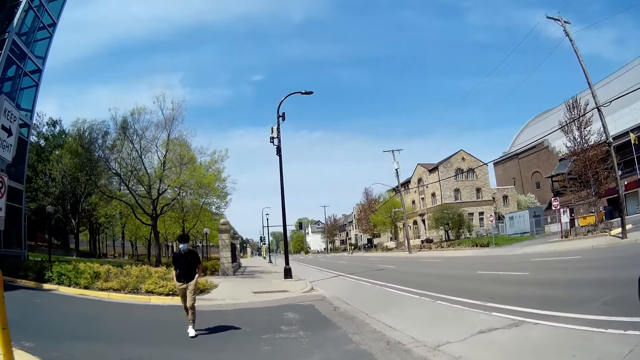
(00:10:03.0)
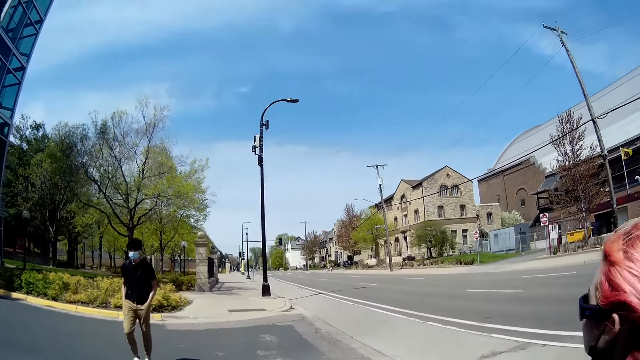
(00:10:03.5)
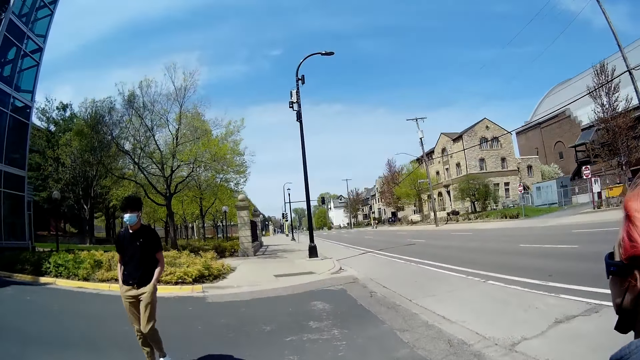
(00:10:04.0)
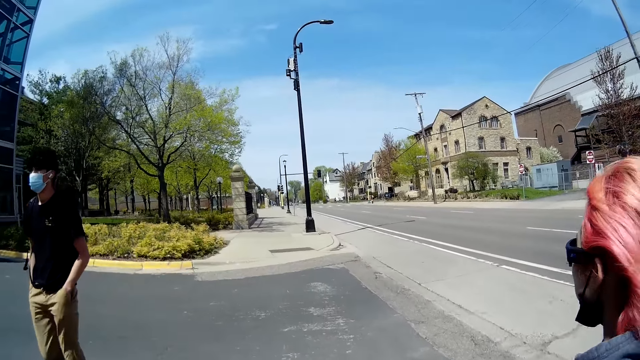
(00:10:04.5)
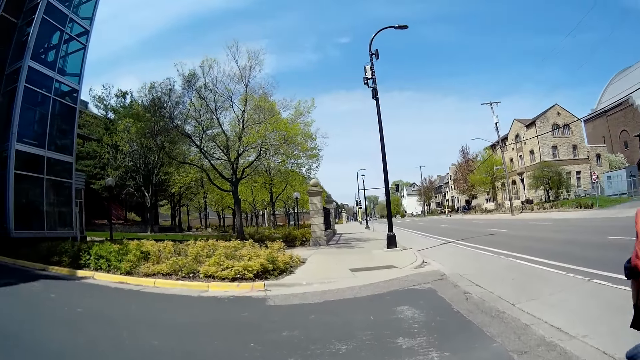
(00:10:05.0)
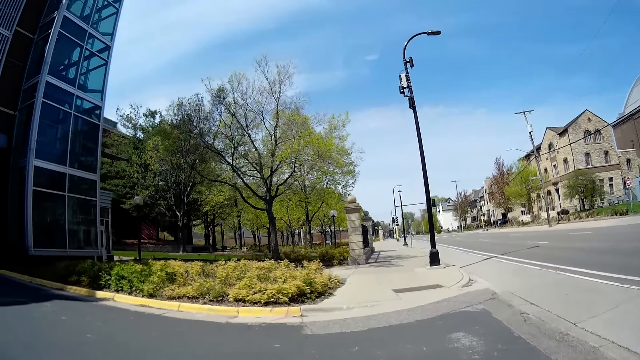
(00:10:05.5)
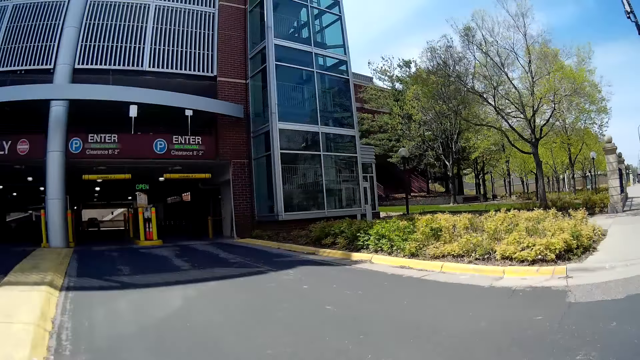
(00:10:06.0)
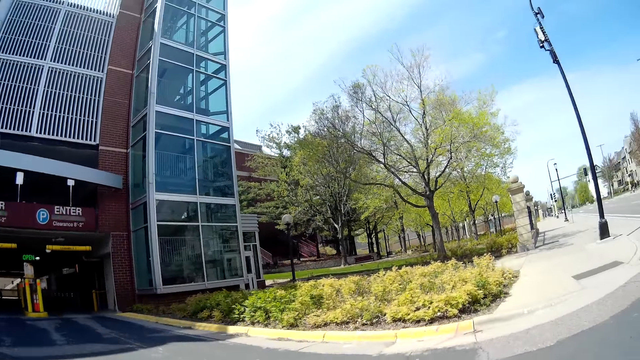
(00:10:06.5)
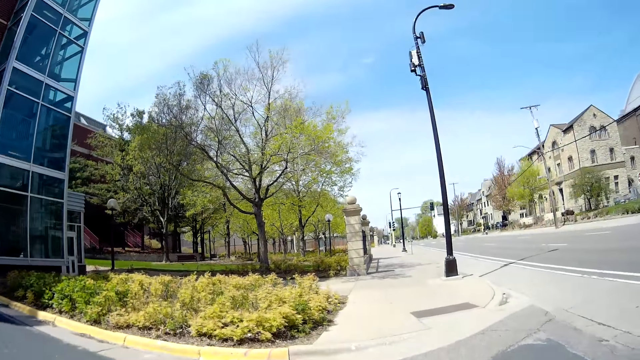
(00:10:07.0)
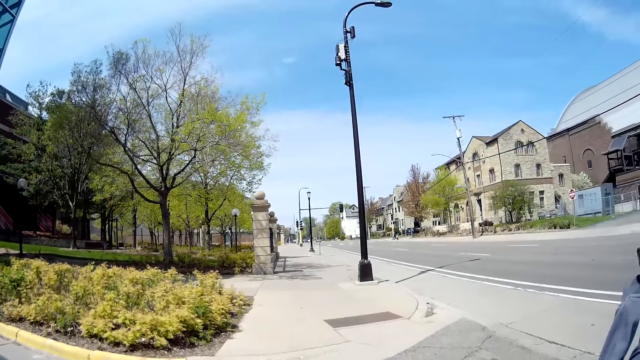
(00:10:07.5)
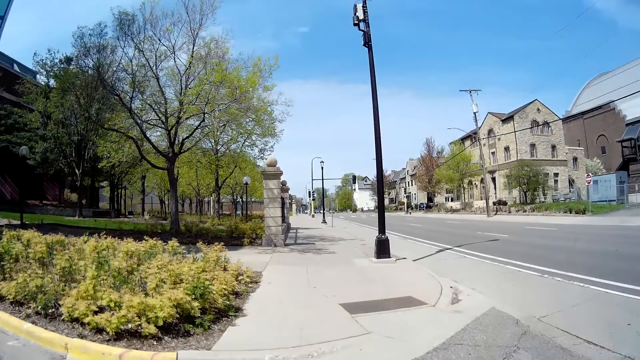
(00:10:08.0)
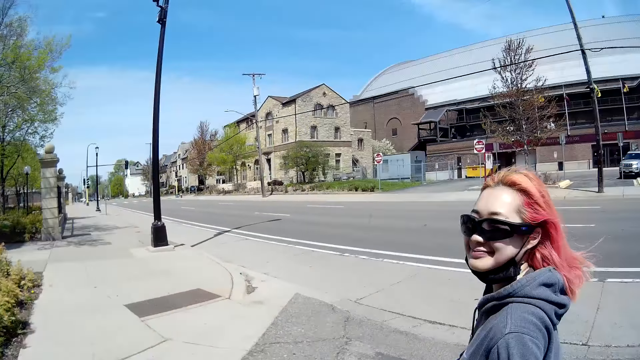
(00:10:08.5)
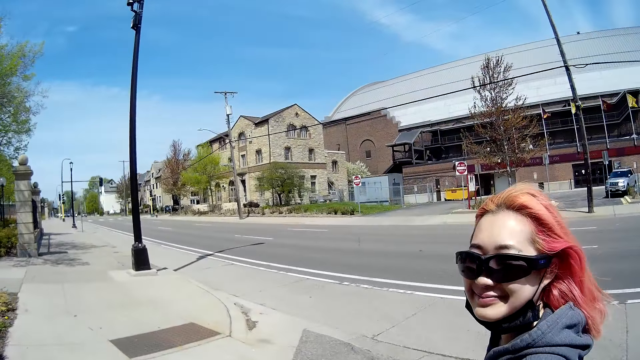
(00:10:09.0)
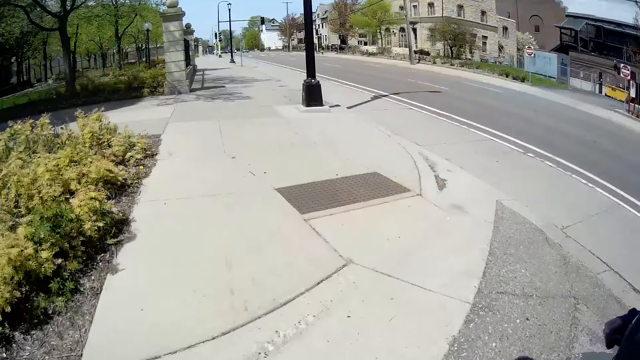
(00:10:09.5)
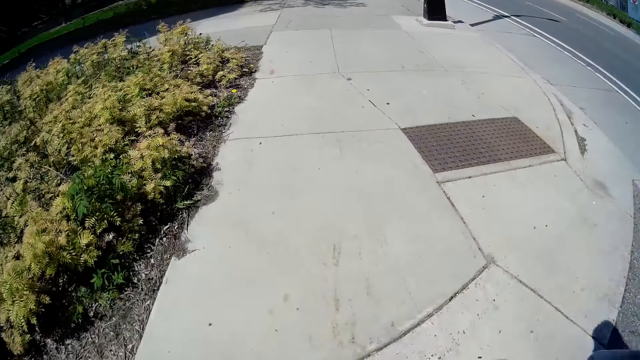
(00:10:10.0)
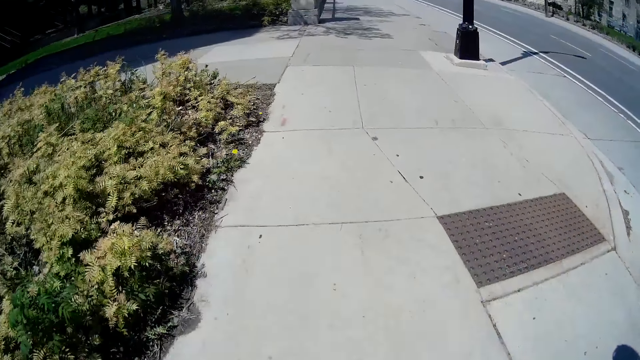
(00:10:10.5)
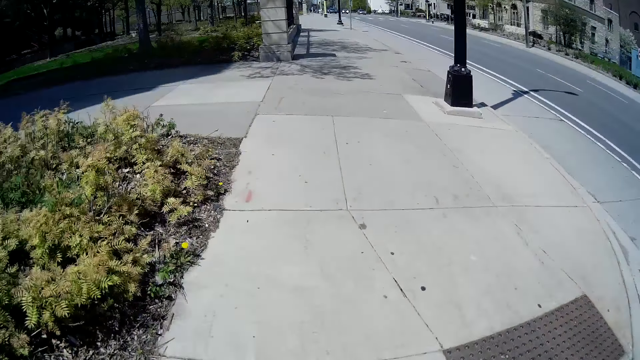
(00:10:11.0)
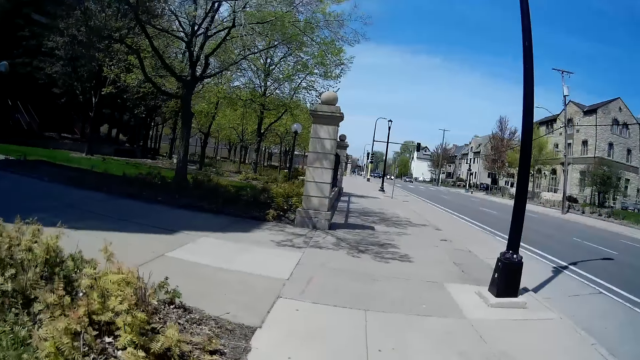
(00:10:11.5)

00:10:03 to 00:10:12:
A man walks by the camera wearer. The camera wearer walks beside the road.

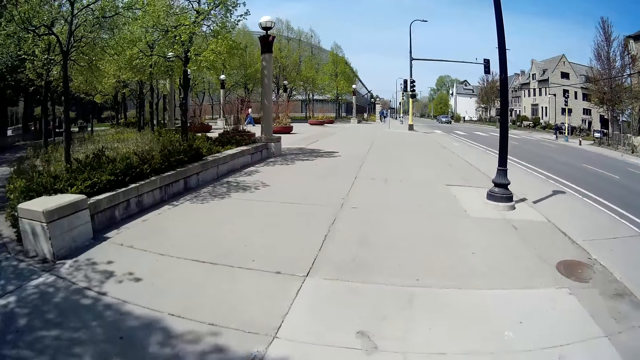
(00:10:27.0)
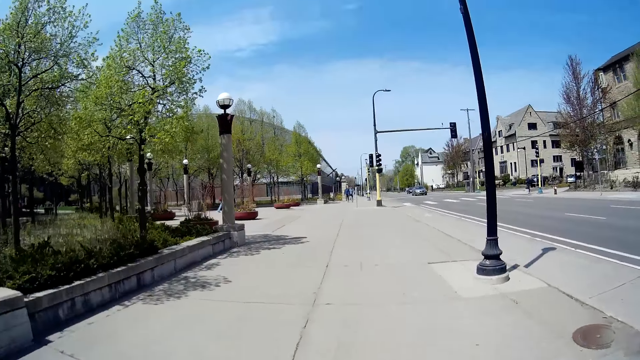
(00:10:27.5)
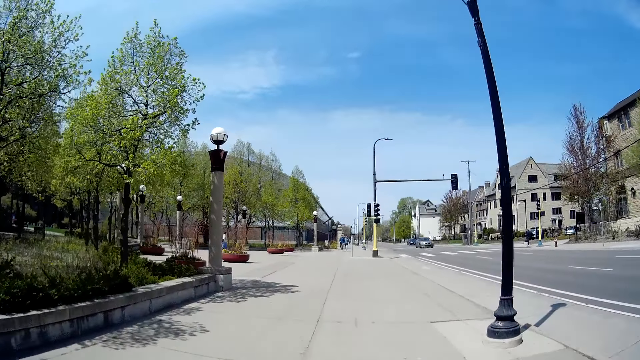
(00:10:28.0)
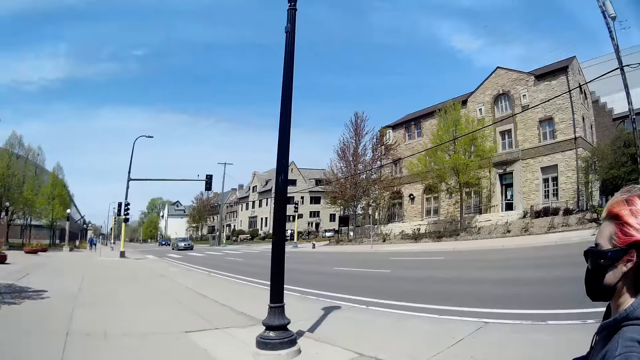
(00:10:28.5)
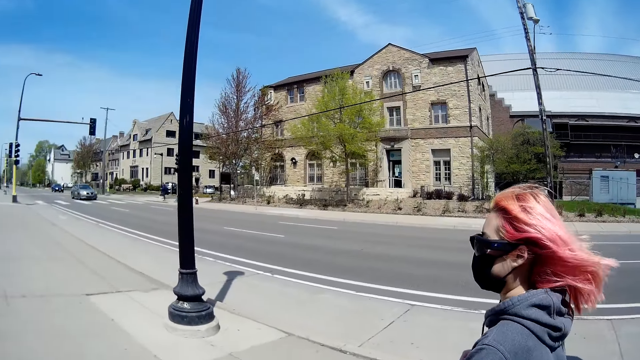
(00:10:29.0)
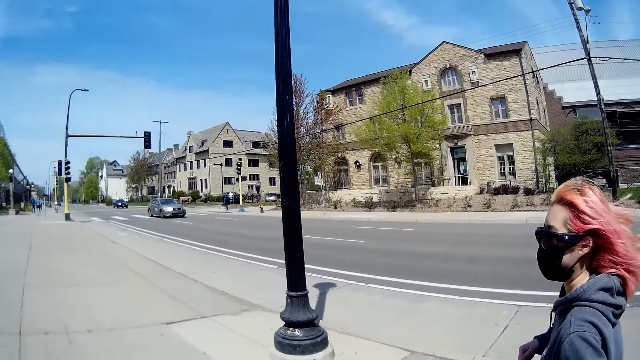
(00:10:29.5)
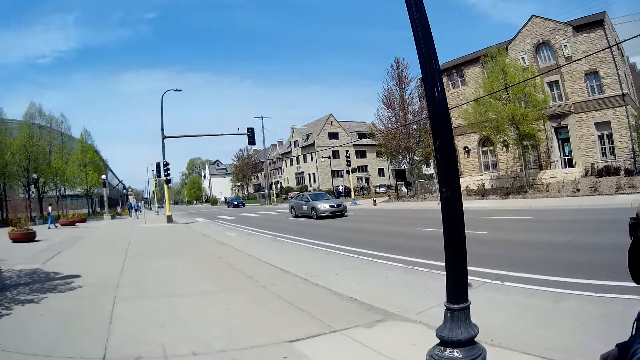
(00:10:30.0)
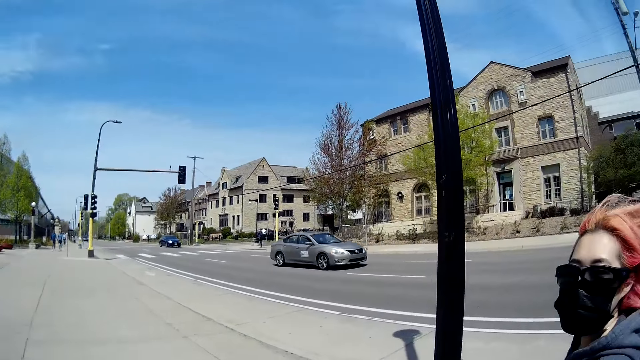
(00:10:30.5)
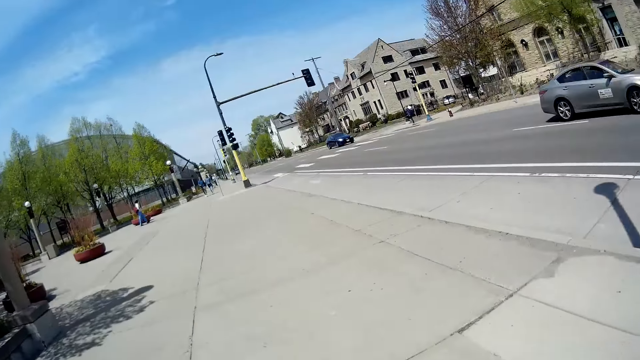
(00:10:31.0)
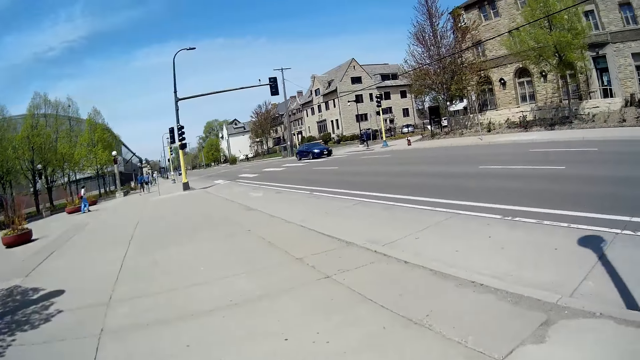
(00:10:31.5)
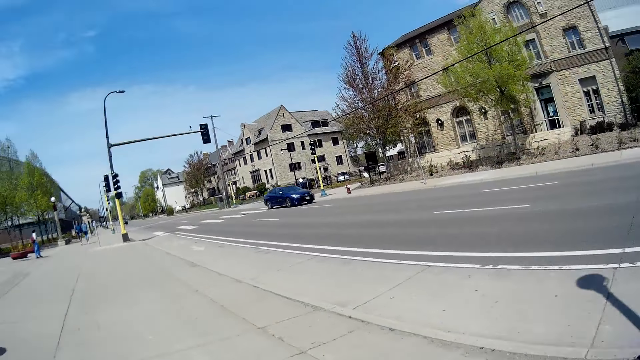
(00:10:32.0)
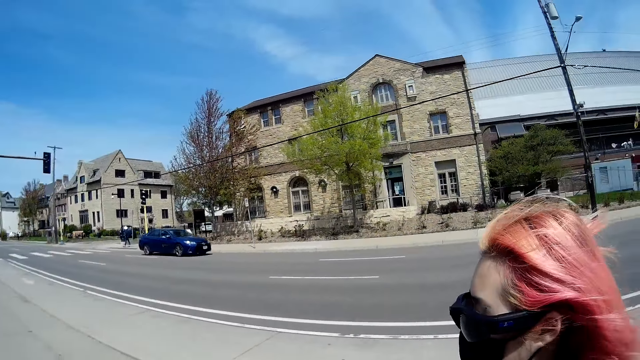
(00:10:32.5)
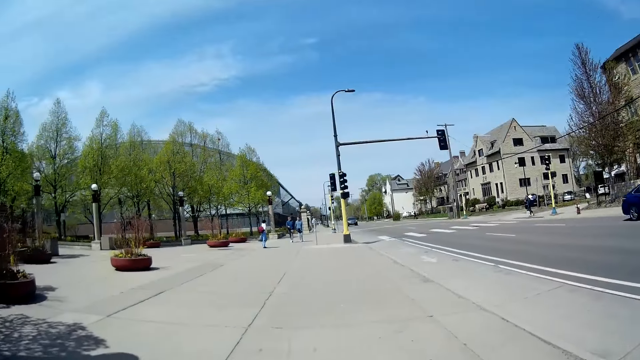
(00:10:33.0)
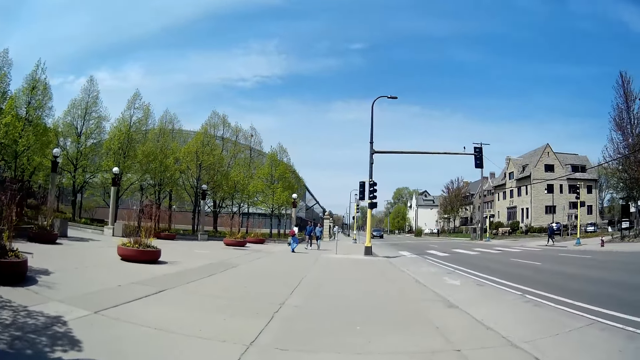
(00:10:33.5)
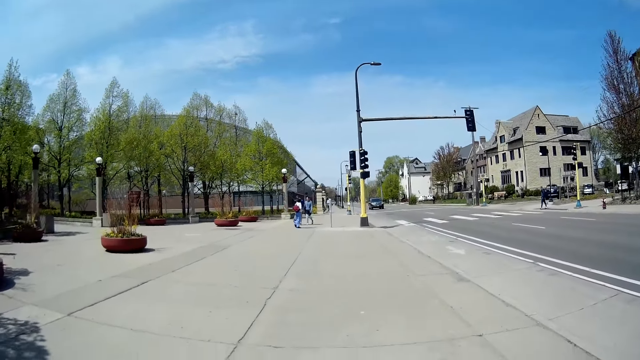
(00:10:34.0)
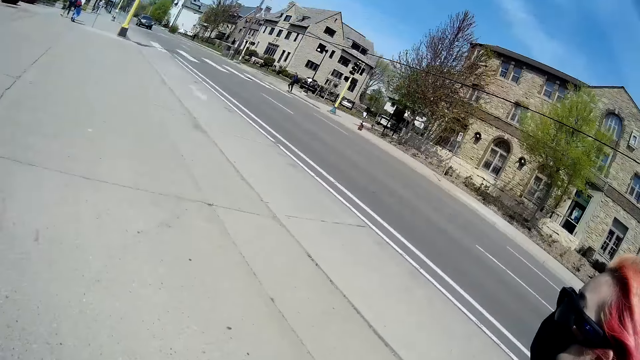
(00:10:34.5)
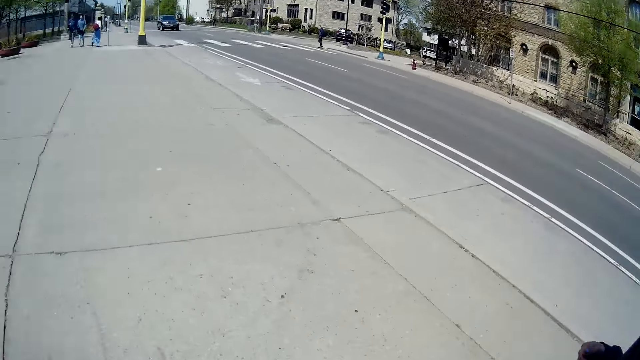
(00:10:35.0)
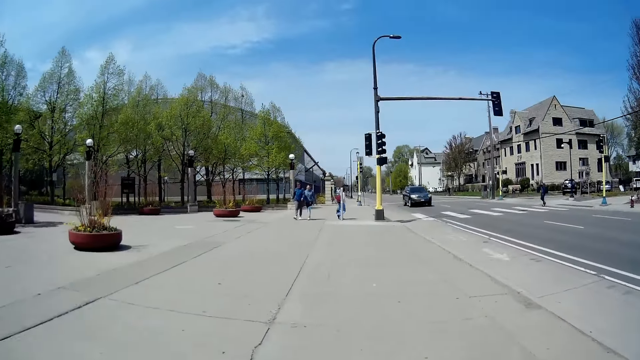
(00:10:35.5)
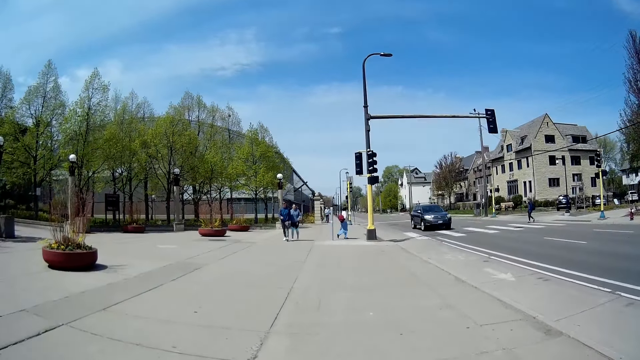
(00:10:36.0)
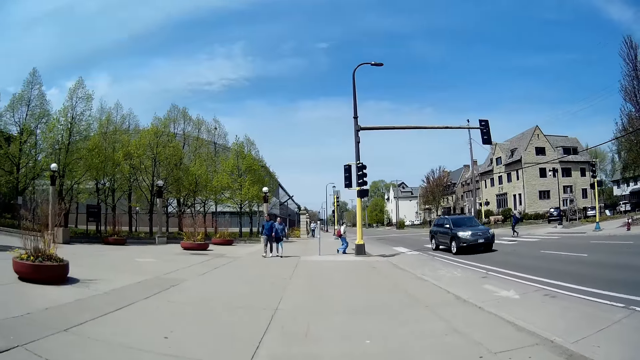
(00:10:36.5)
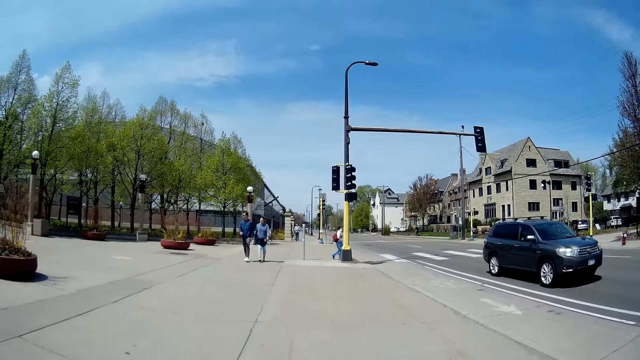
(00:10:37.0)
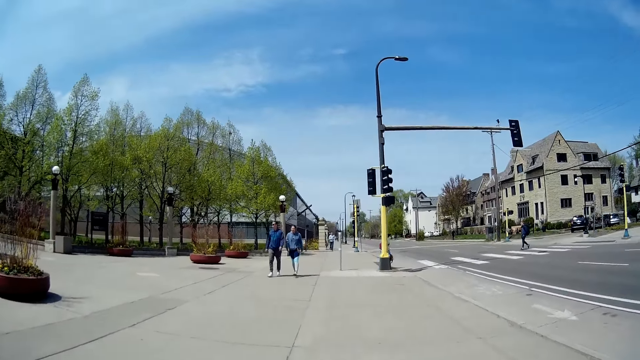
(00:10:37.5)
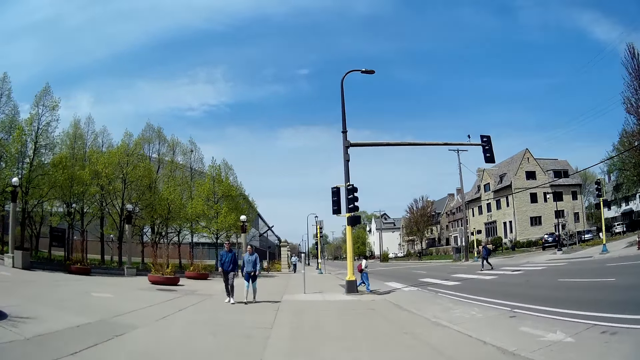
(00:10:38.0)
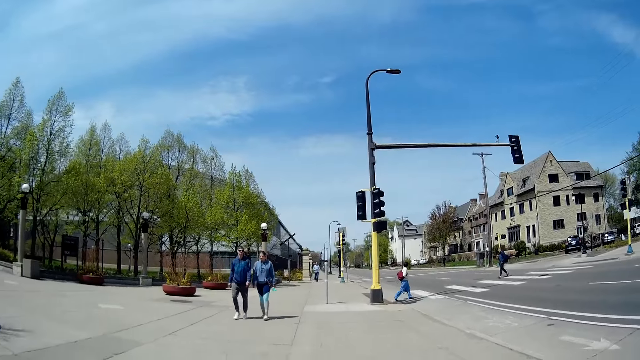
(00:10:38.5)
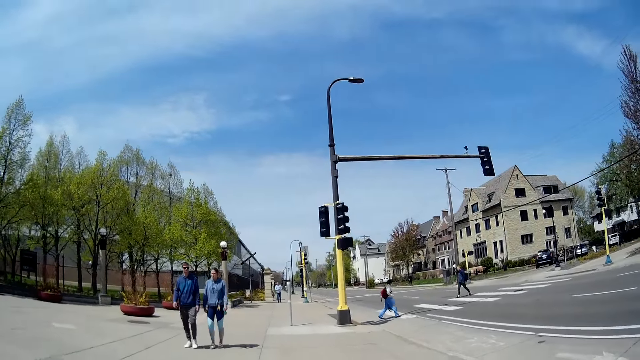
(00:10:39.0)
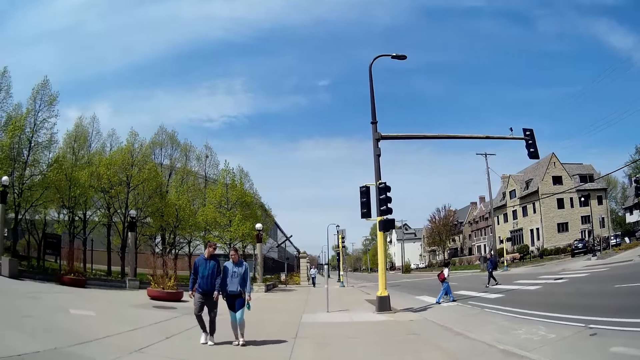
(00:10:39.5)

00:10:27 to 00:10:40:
The woman interacts with the camera wearer. The woman walks beside the camera wearer and talks to the camera wearer.
